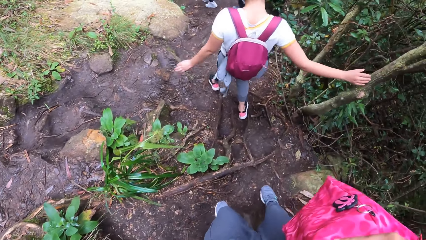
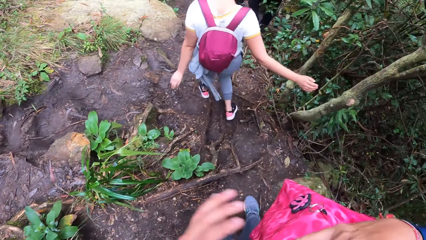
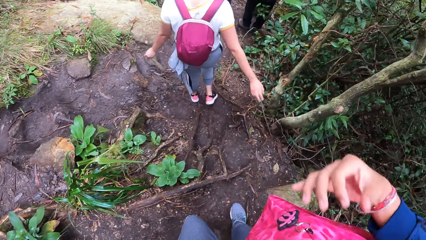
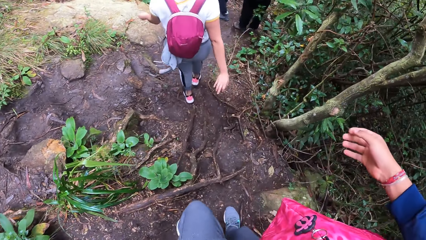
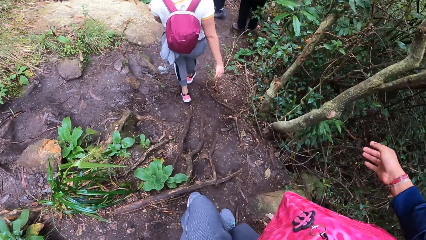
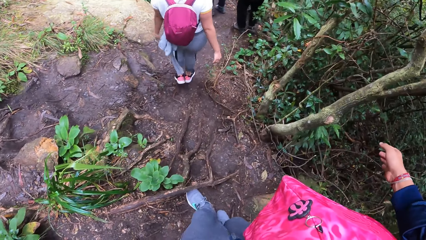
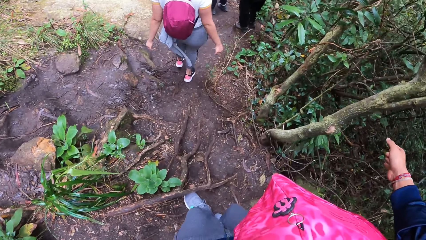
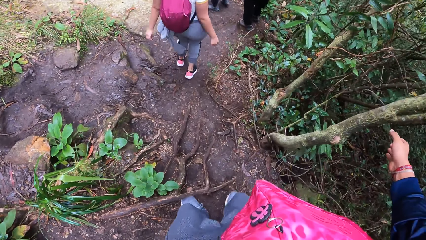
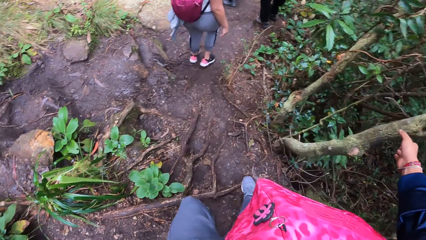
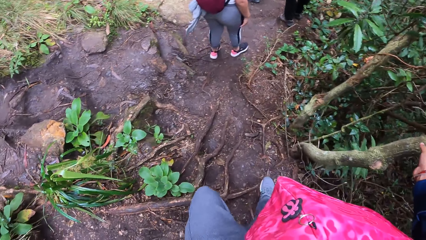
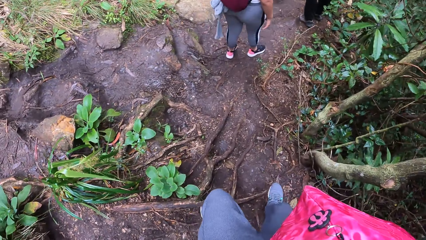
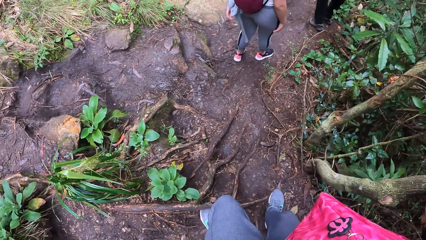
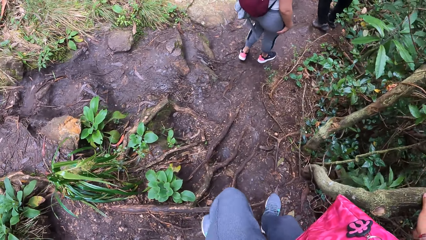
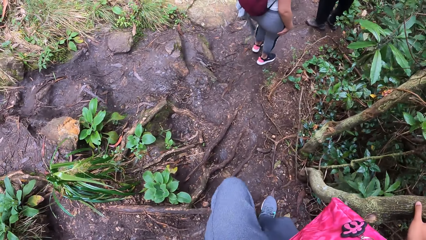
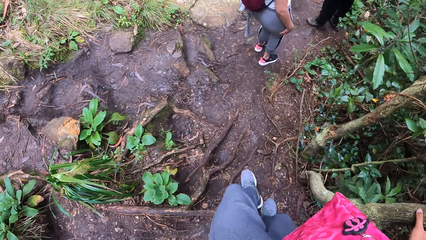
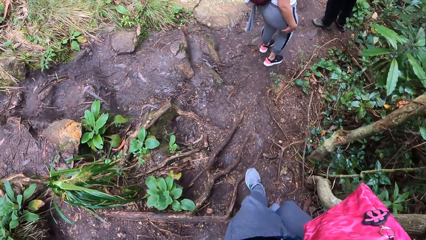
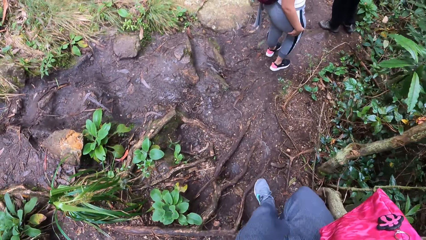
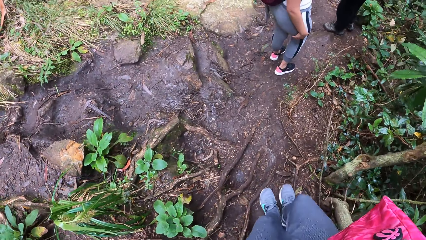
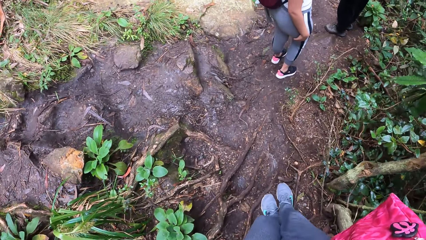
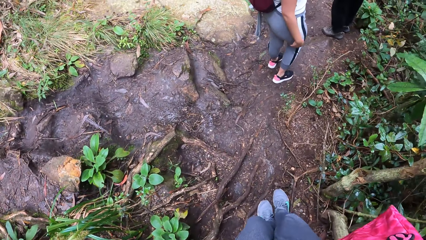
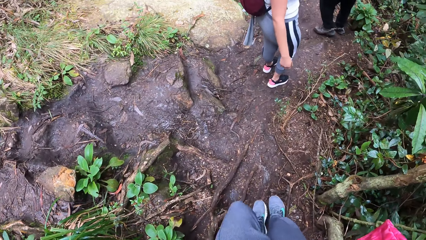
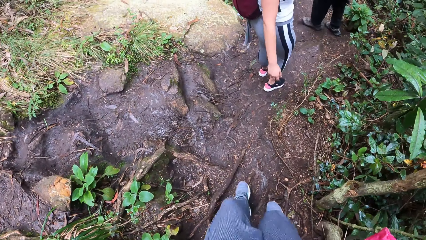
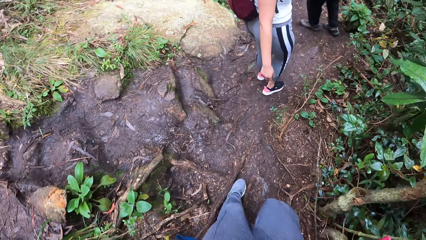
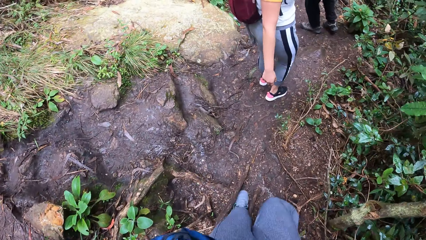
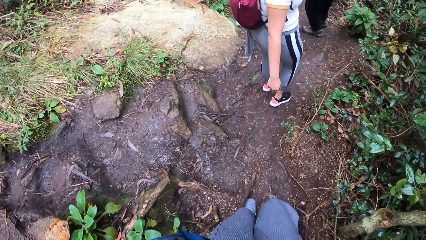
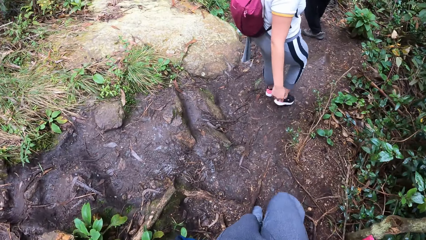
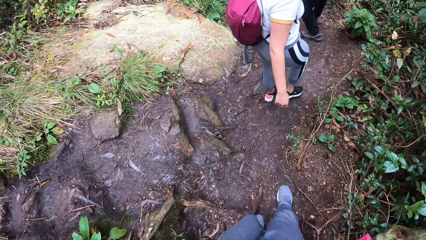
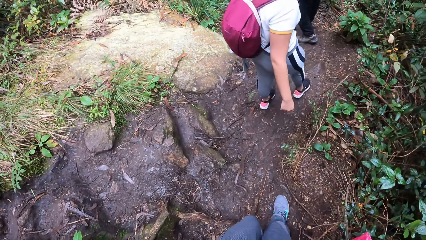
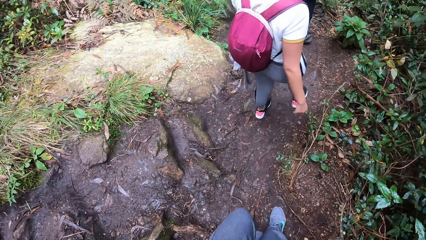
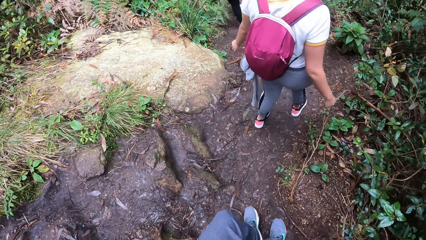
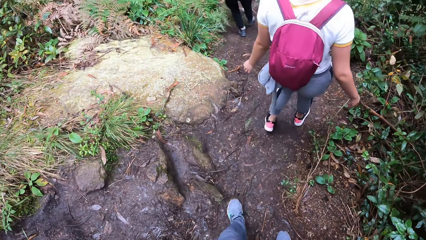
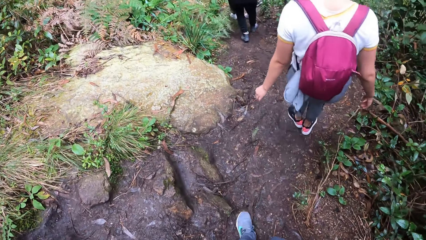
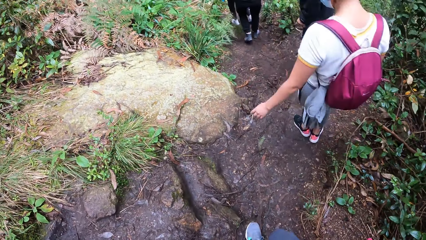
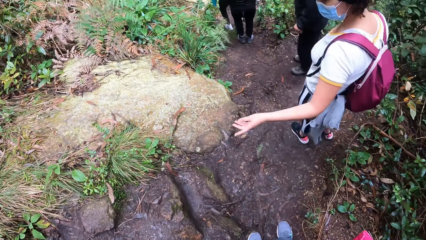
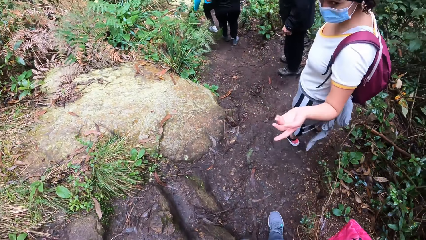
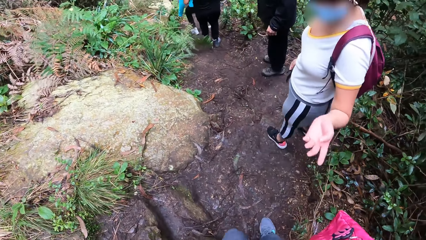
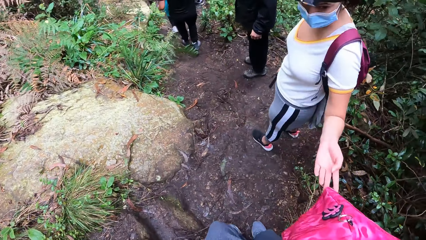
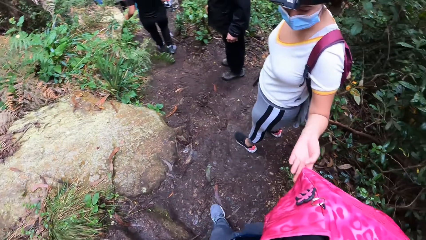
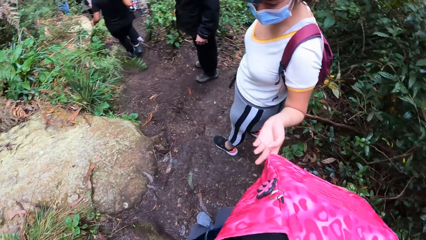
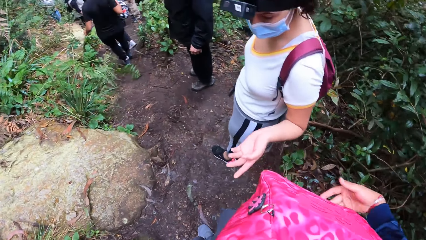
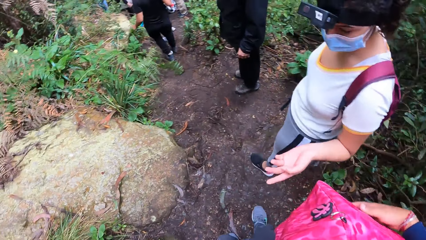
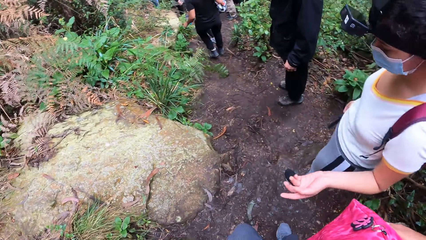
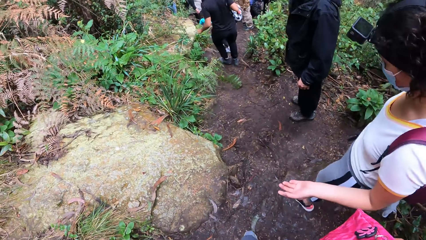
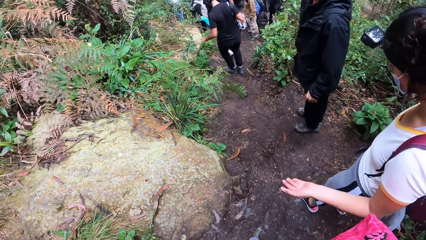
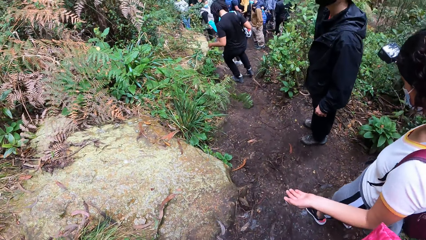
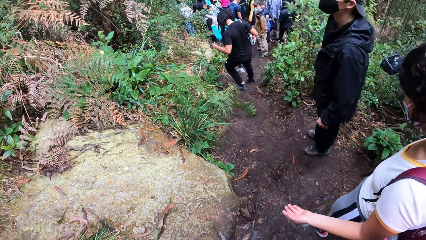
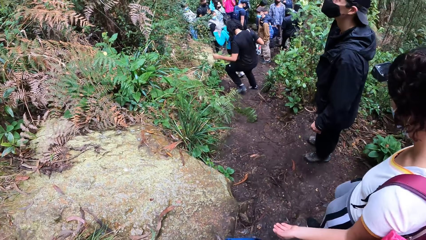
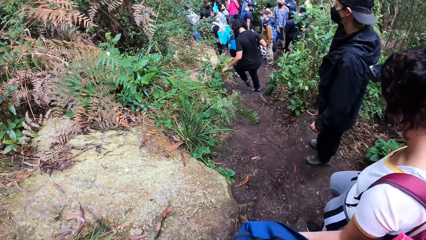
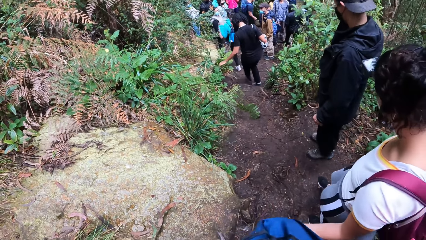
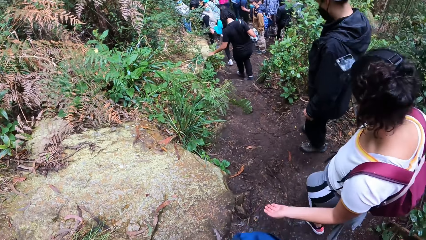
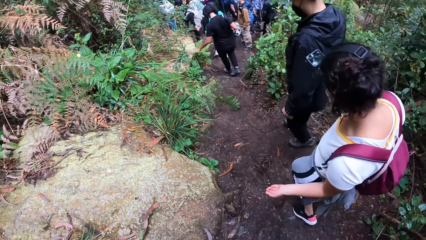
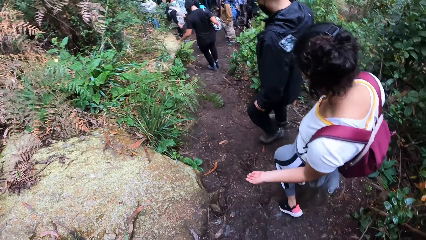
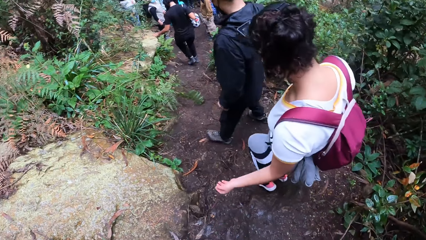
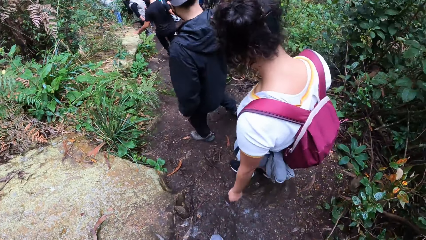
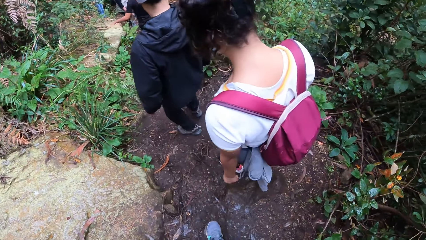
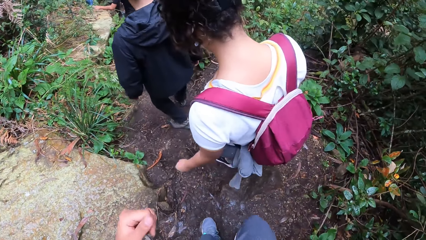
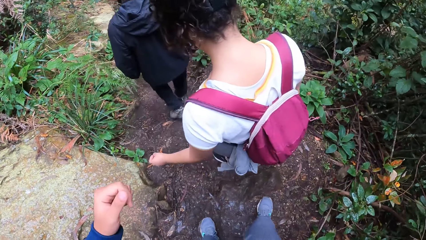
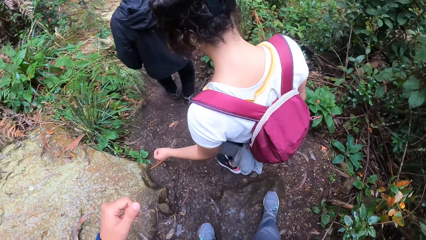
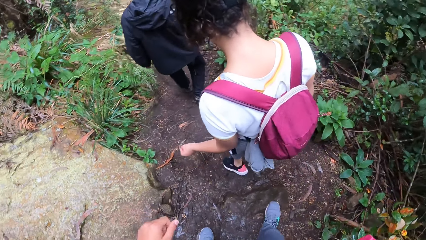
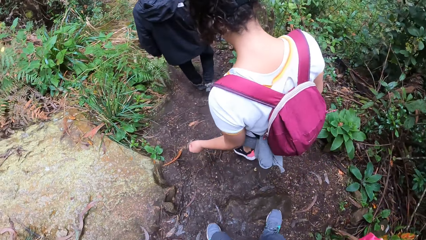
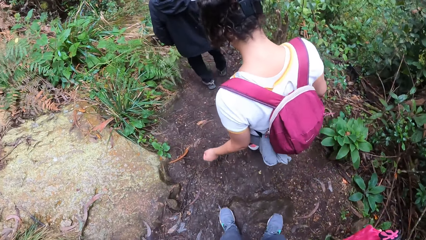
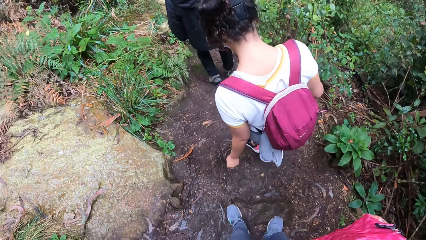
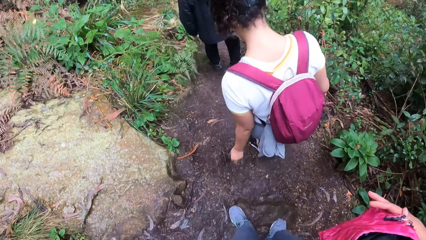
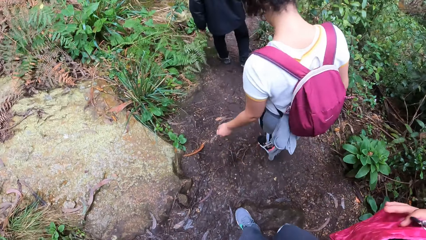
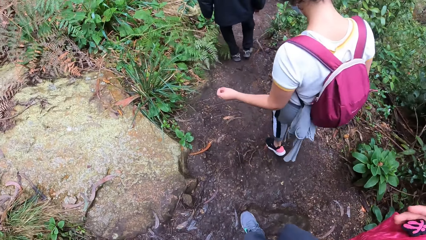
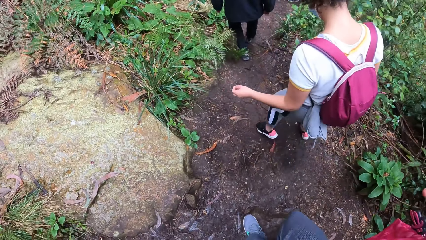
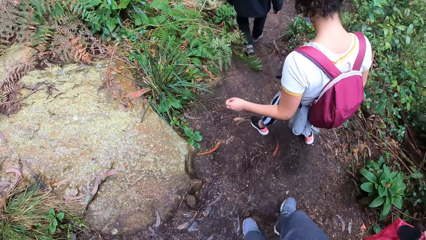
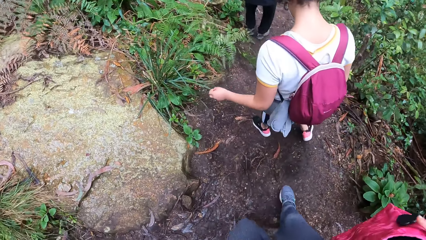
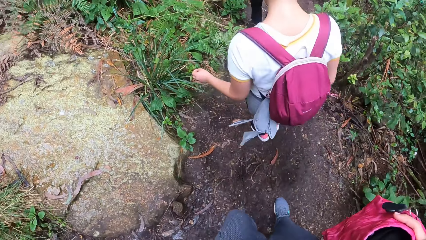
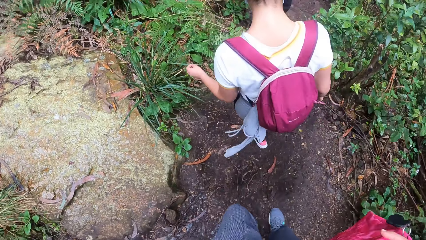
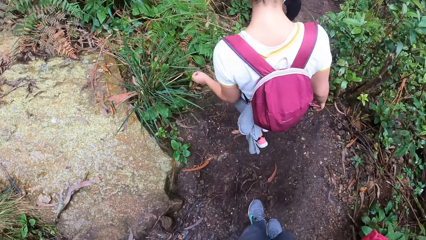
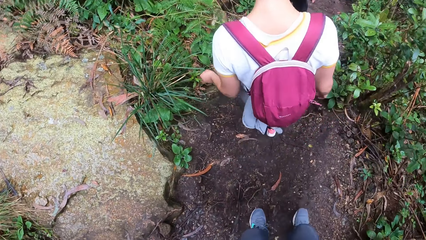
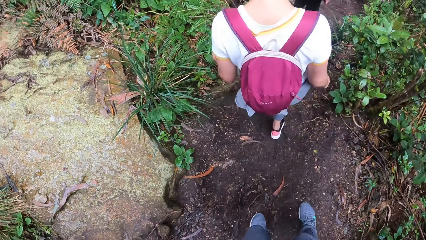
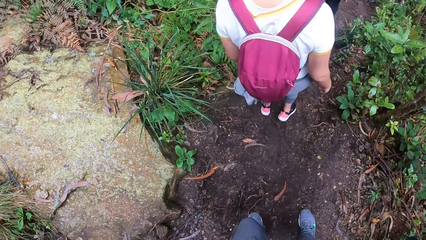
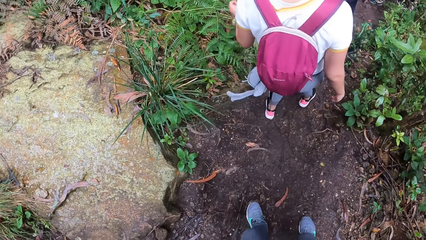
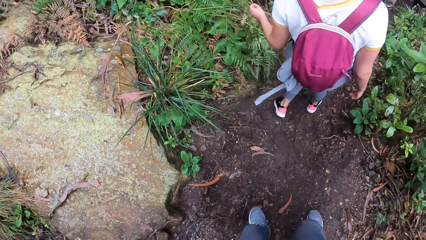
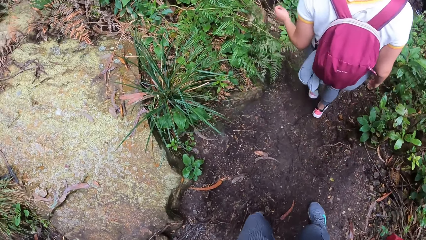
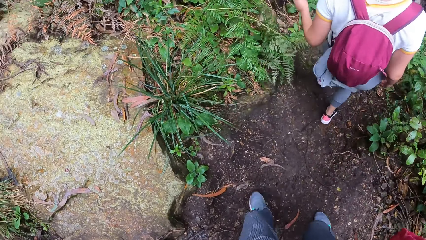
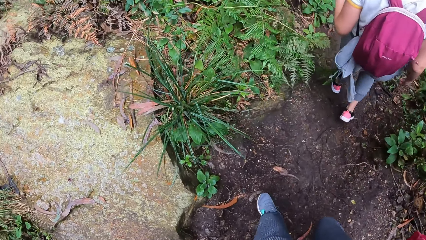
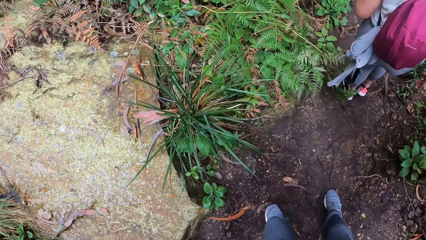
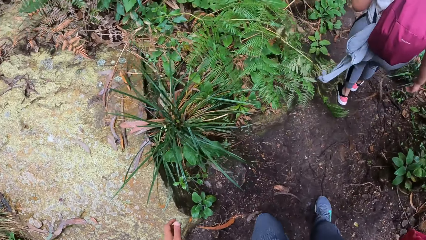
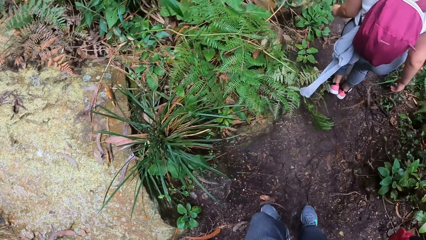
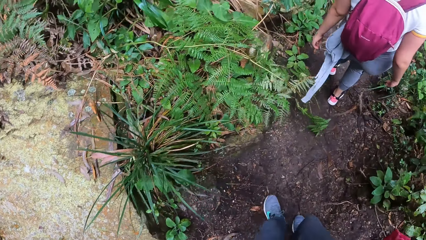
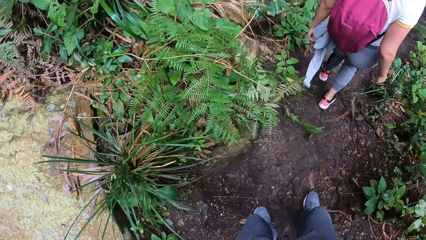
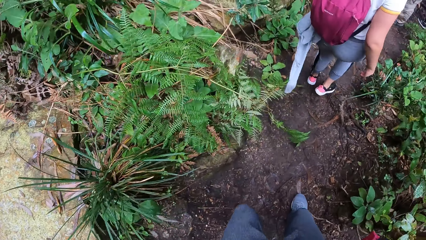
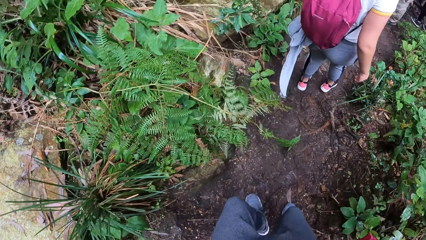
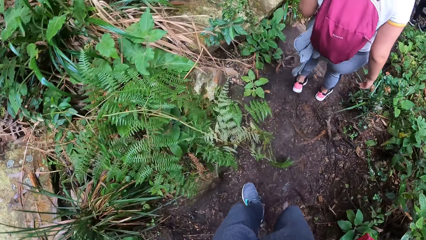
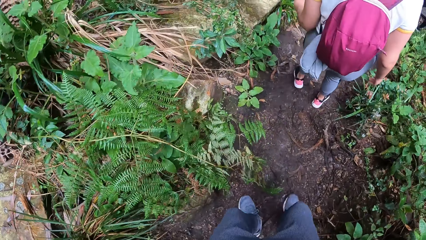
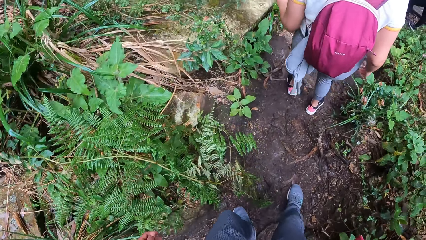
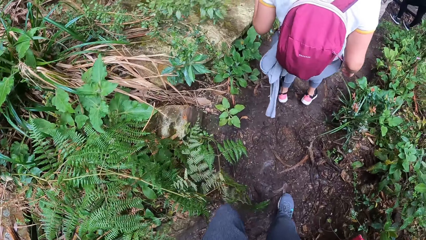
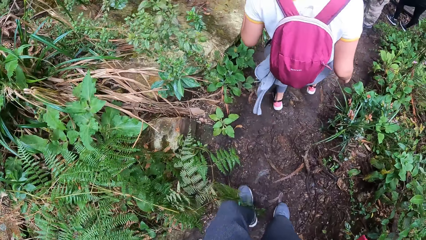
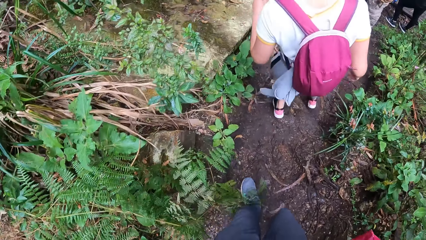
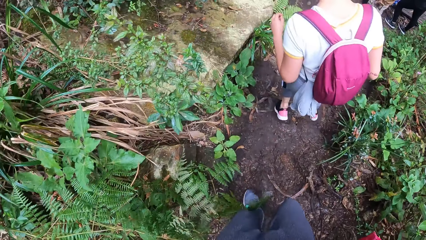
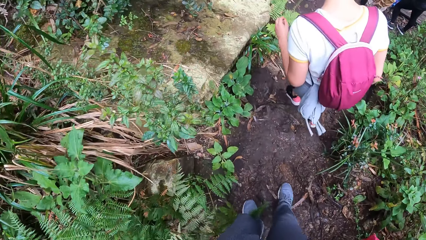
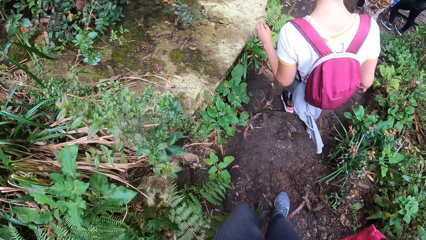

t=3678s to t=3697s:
The camera wearer holds the bag on his right shoulder with his left hand. He holds the tree along the pathway with his right hand. A woman touches her right leg with her right hand. The woman interacts with the camera wearer. The camera wearer rubs the bag on his right shoulder with his right hand.
